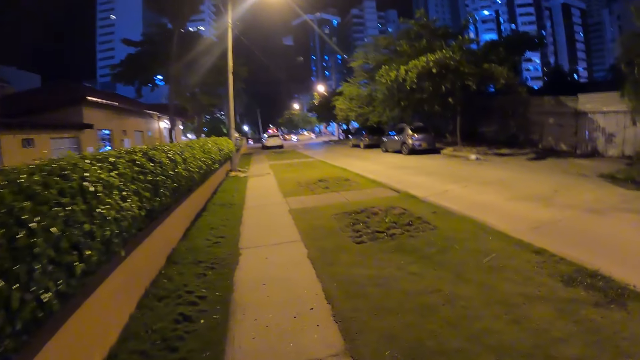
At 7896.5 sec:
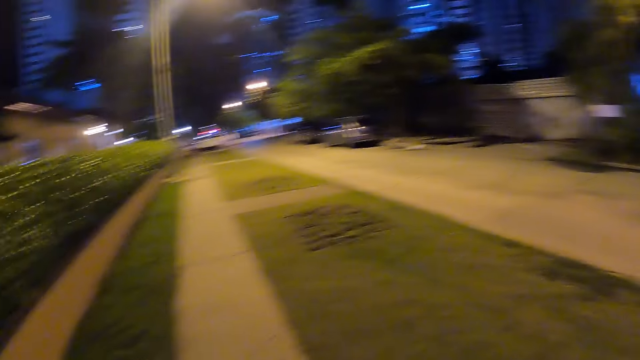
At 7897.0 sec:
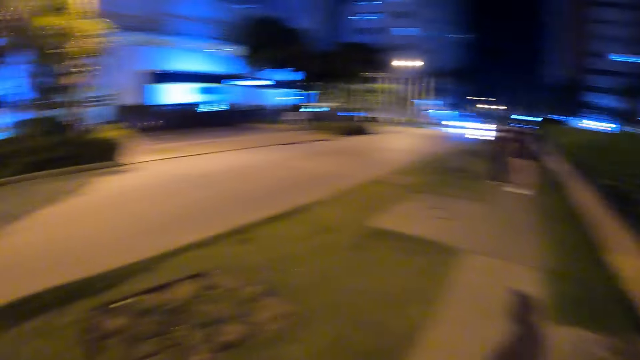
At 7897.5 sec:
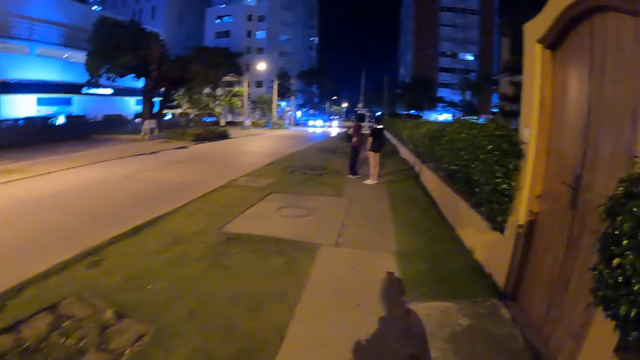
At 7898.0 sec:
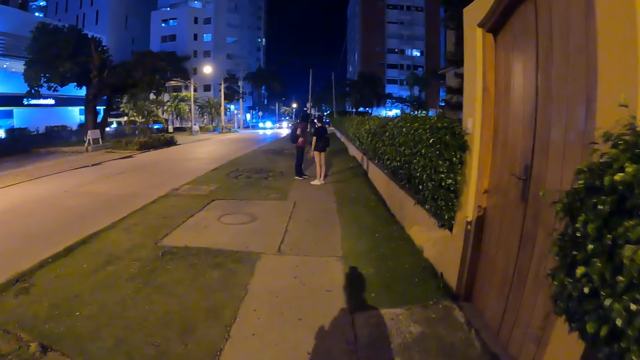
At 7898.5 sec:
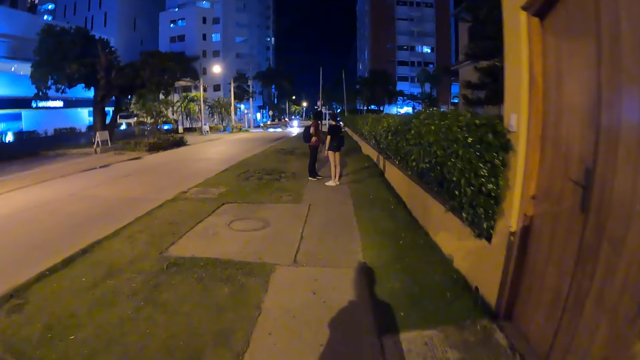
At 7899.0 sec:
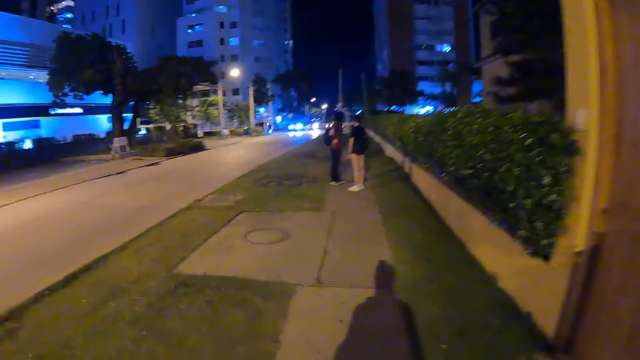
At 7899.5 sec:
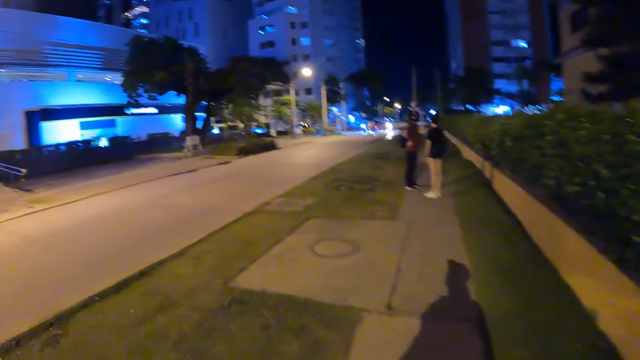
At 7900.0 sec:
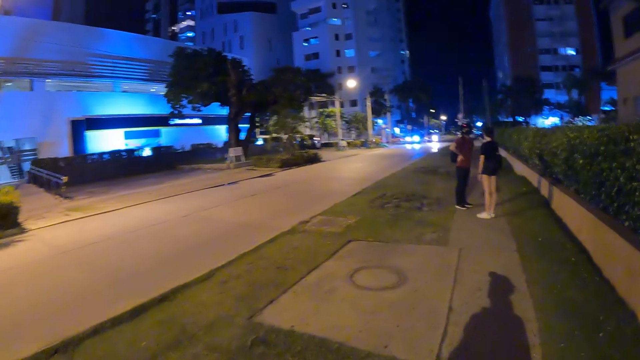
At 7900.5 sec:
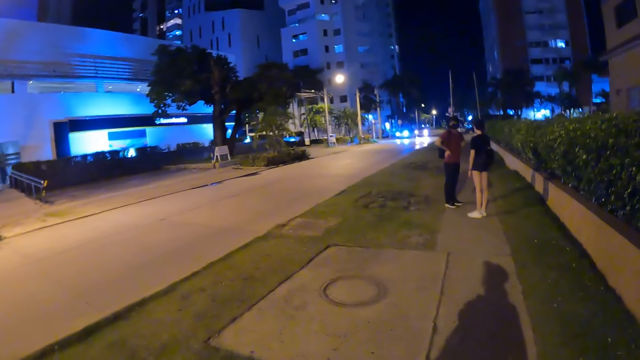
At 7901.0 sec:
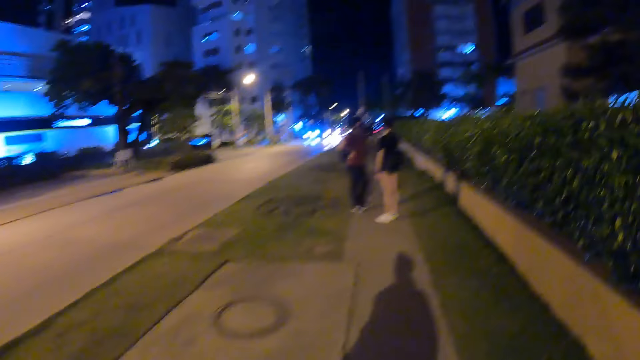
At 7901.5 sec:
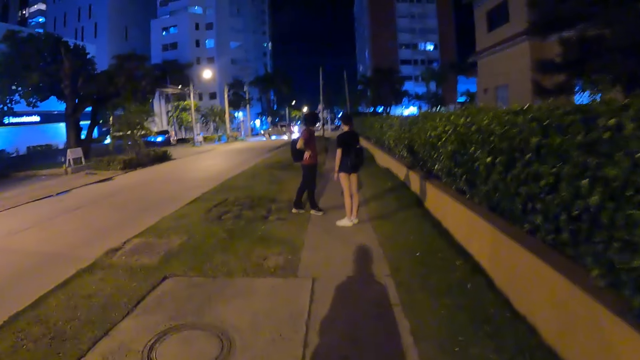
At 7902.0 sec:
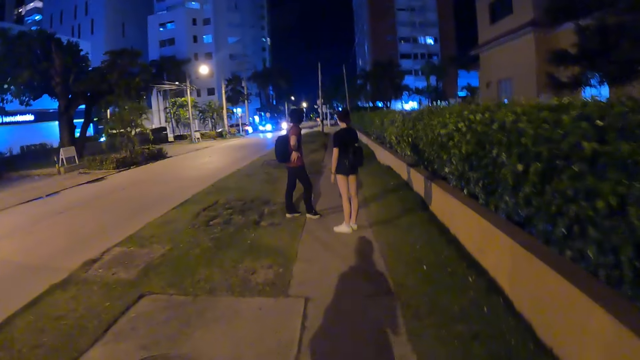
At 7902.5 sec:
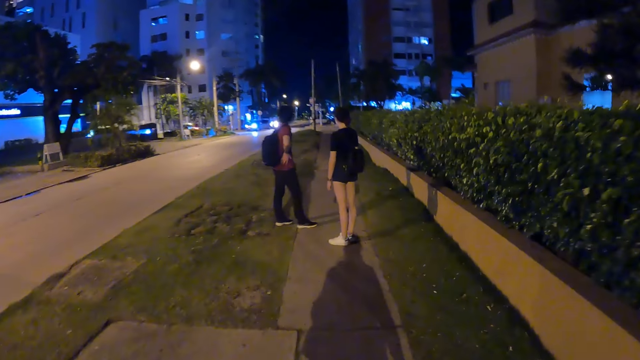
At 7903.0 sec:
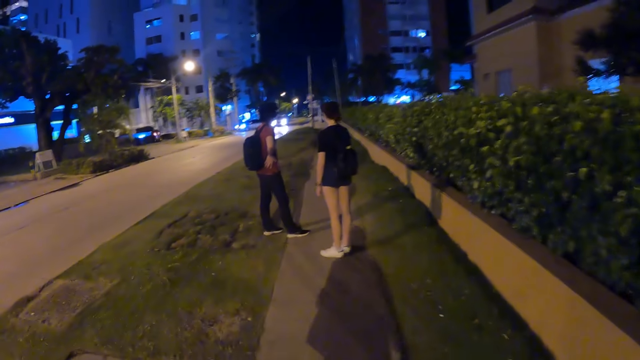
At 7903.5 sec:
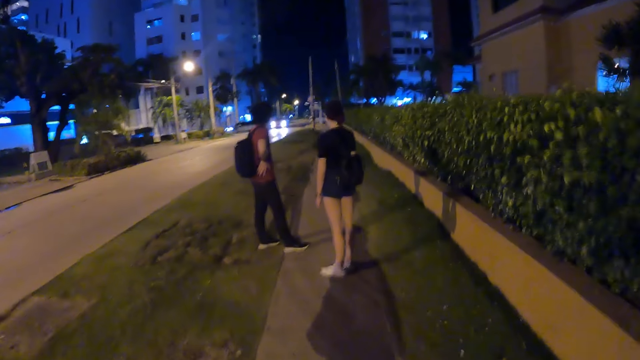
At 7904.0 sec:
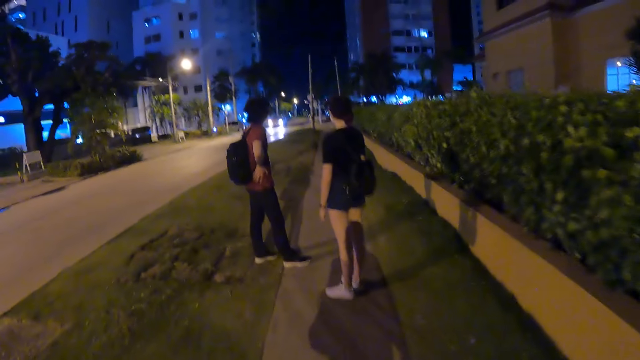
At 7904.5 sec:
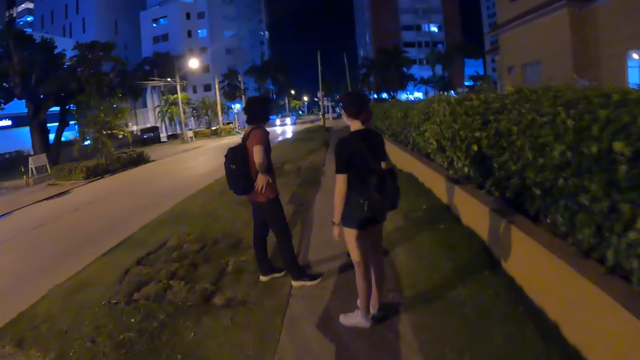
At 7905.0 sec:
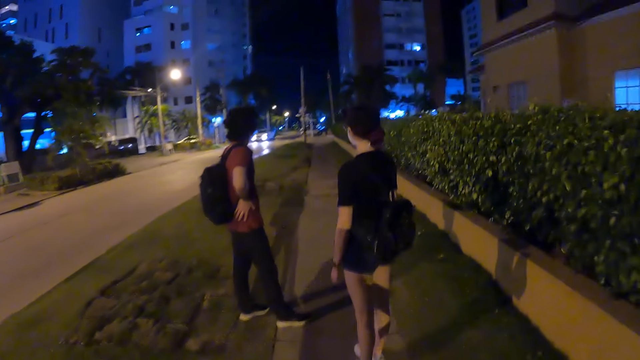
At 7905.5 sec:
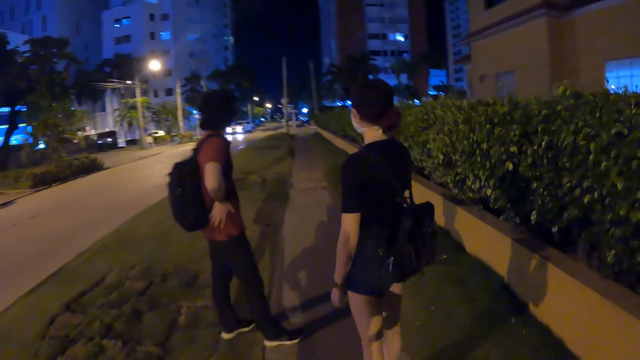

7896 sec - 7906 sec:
The camera wearer turns back. They walk back toward a woman and a man.

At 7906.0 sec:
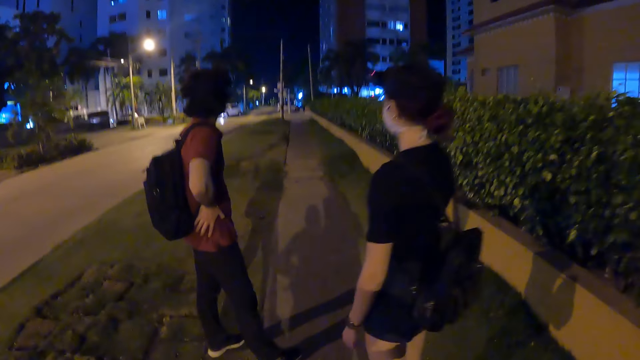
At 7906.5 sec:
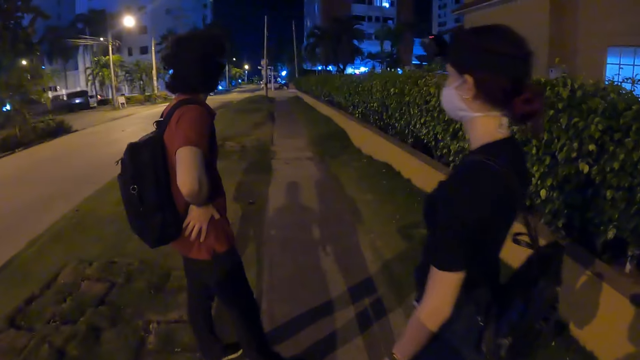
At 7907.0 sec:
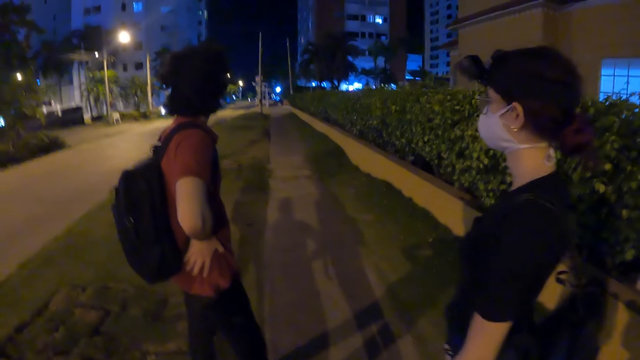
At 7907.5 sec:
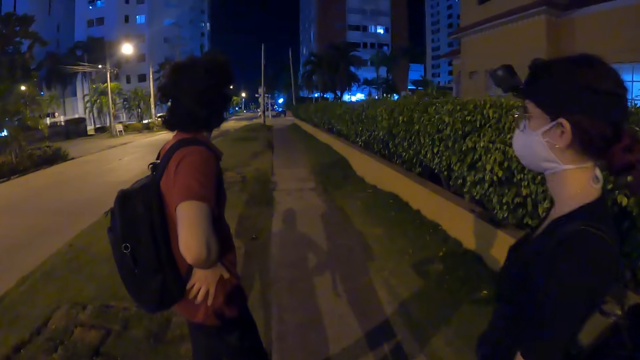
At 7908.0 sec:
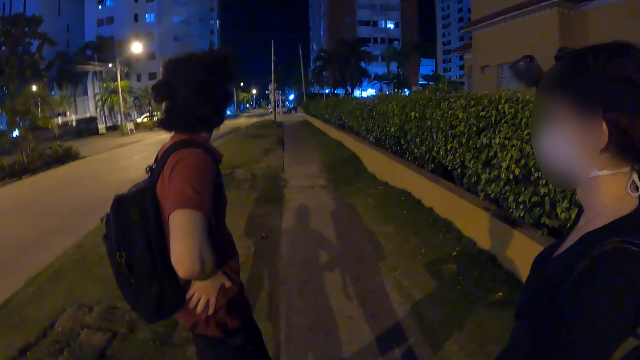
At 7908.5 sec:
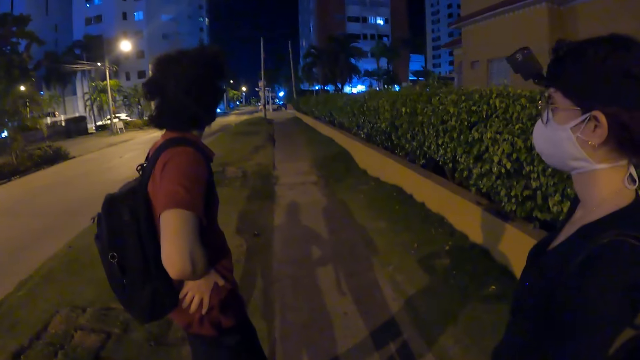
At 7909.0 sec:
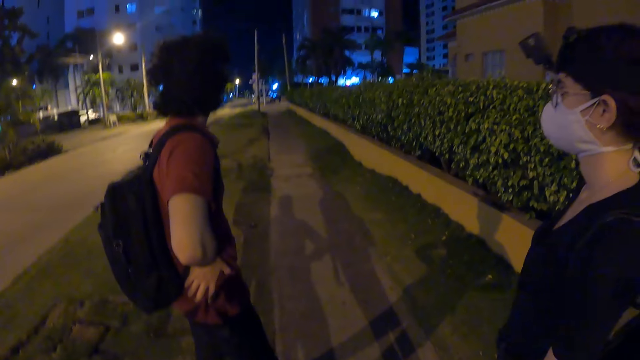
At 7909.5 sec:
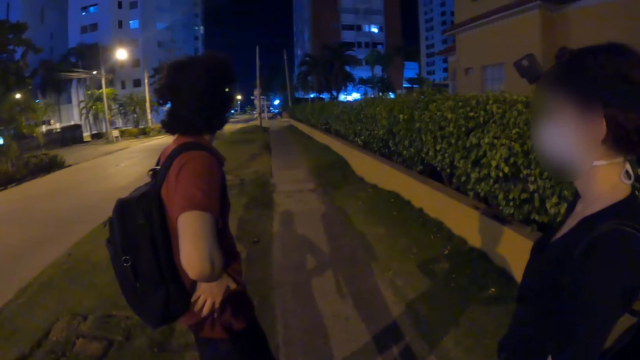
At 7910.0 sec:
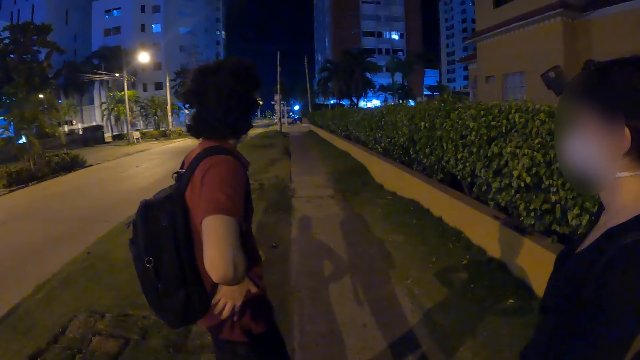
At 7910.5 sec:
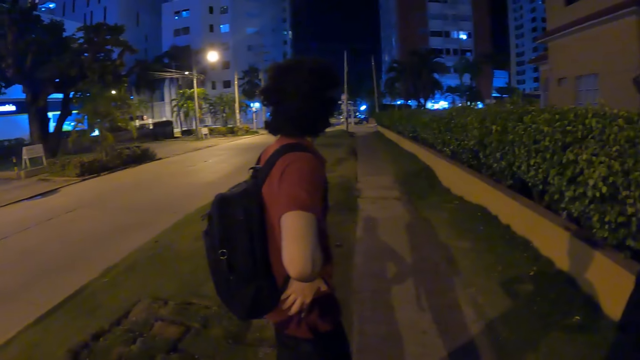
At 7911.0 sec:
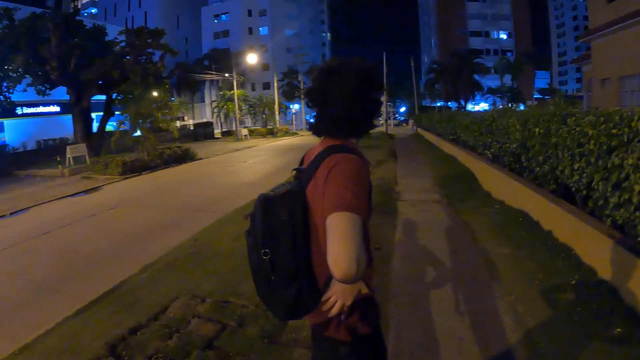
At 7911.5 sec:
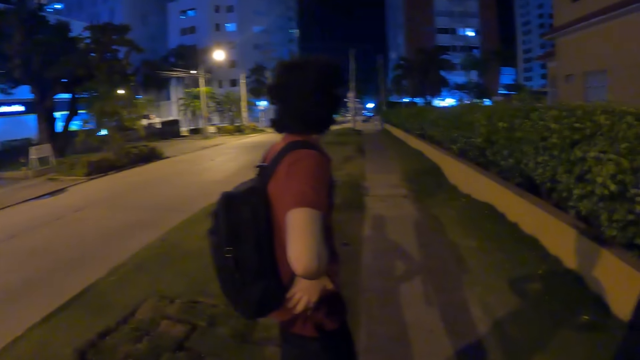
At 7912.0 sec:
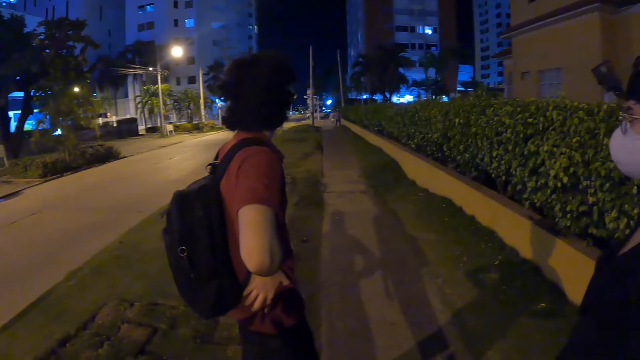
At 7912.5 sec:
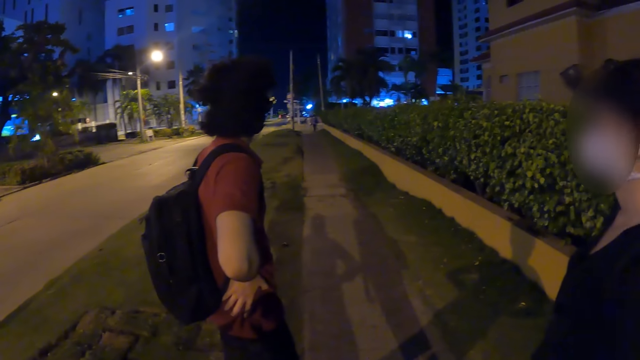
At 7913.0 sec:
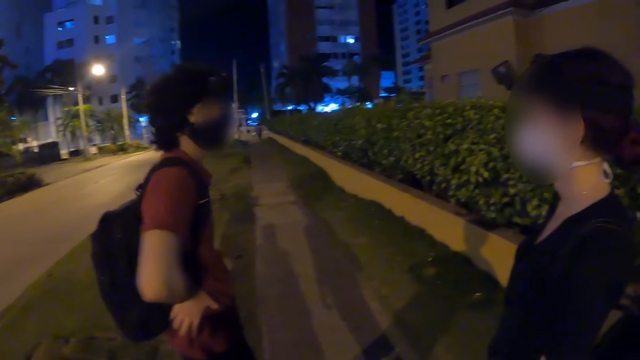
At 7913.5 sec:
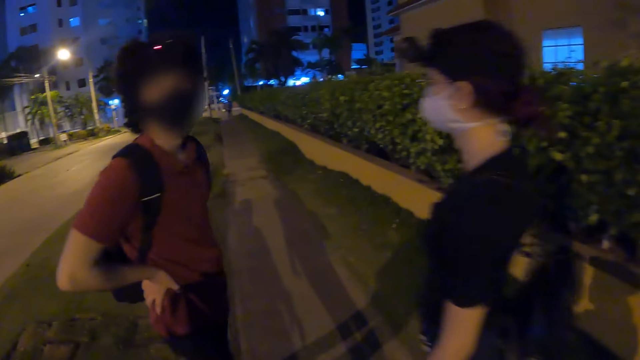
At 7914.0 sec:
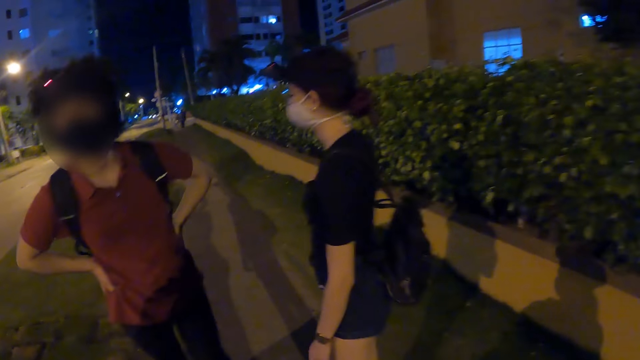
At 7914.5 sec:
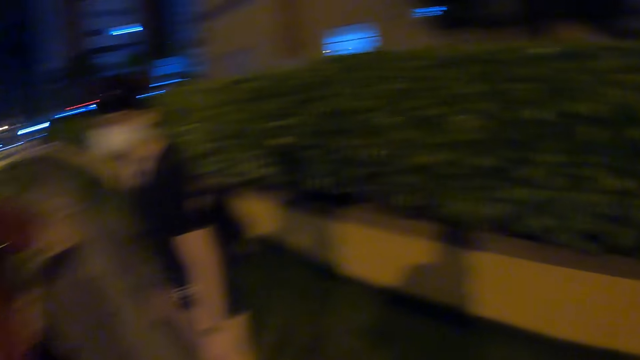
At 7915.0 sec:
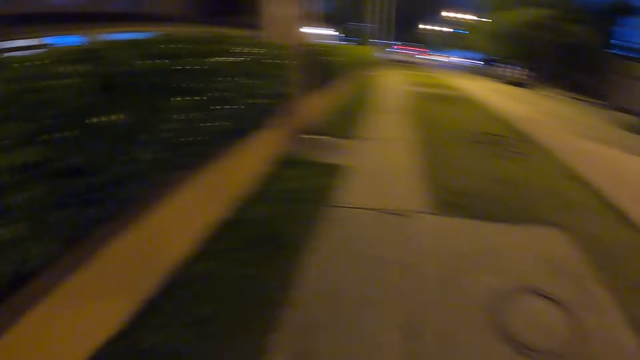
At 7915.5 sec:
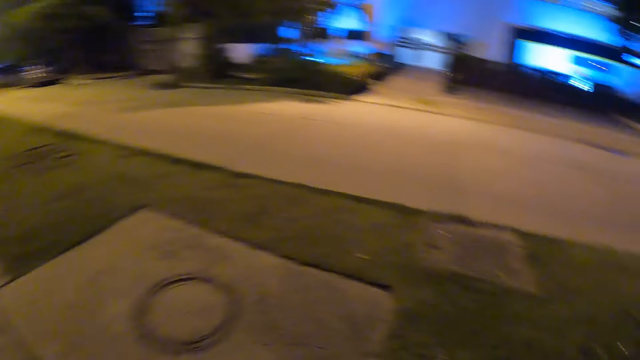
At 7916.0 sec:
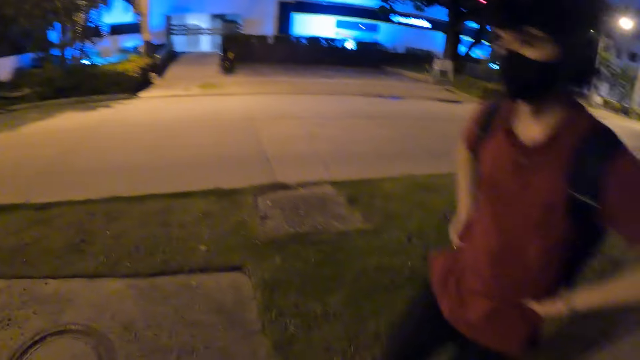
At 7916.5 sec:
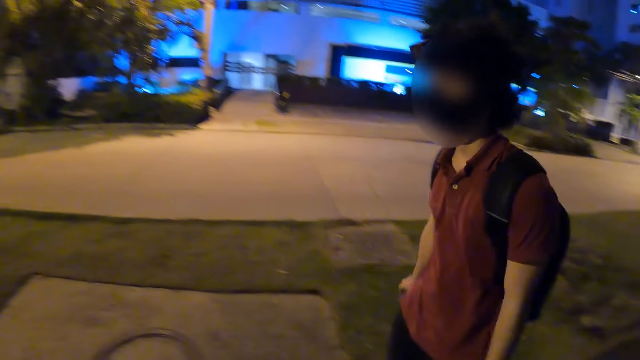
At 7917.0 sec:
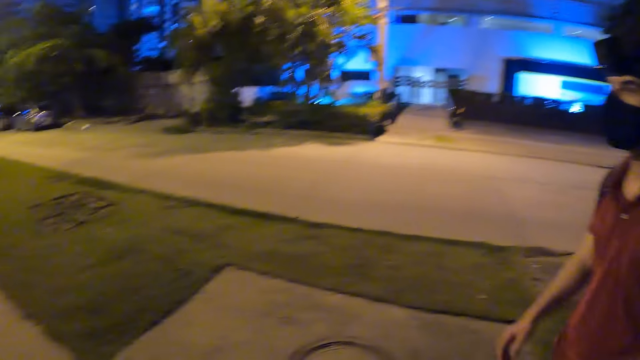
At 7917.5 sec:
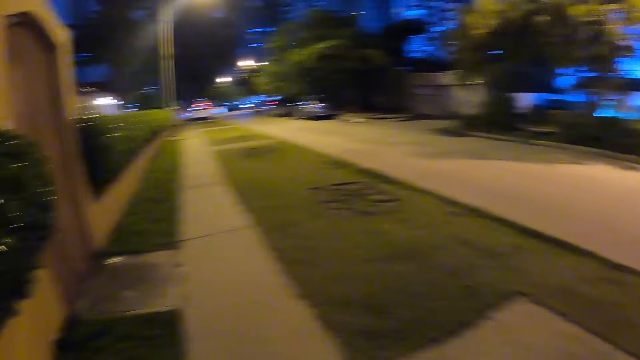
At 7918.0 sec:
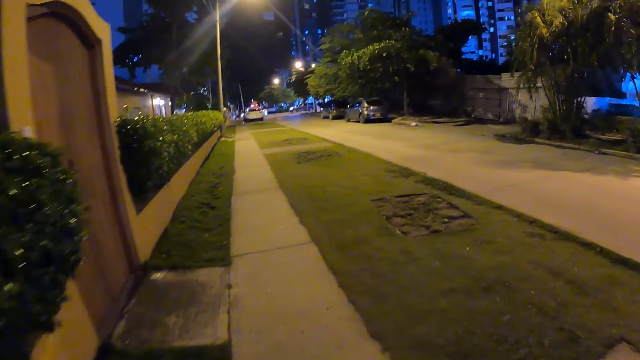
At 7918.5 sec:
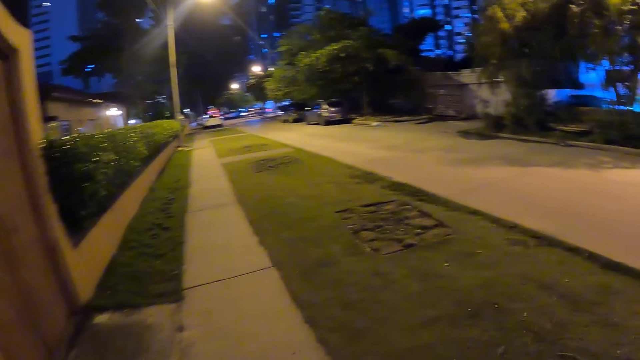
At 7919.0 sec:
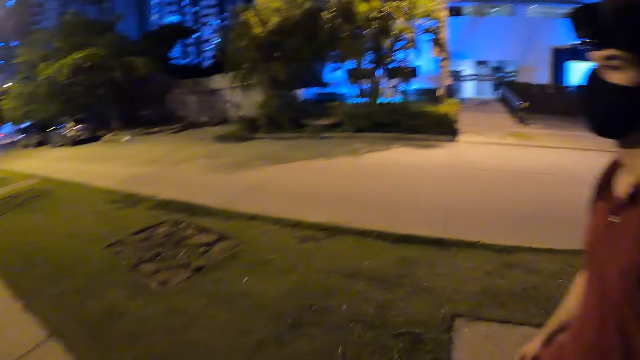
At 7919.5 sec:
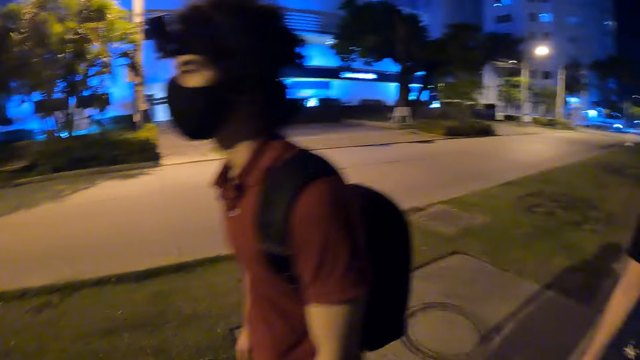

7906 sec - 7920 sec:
The camera wearer stands. They look around. They interact with the man. They turn. They look at the man. They walk.
